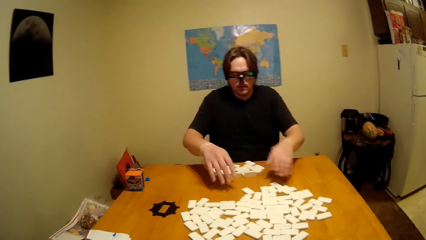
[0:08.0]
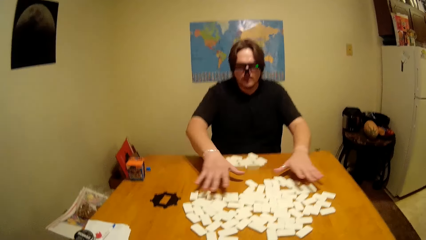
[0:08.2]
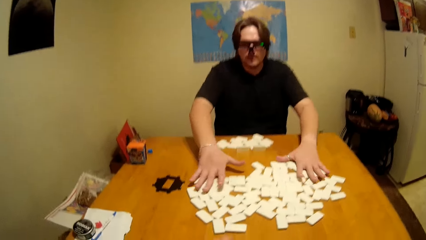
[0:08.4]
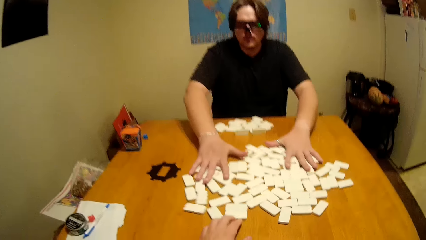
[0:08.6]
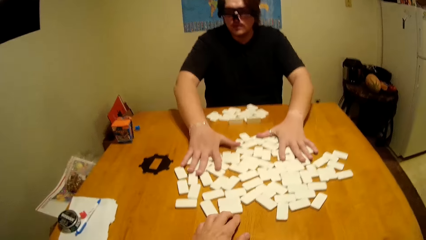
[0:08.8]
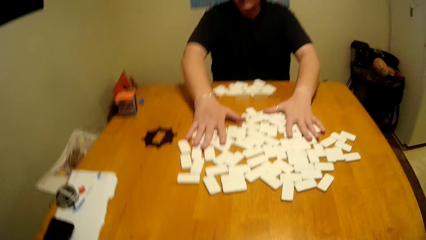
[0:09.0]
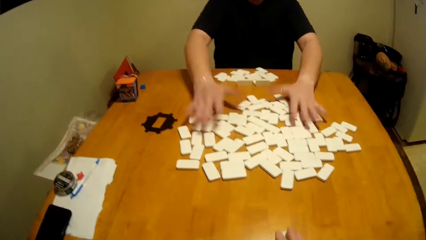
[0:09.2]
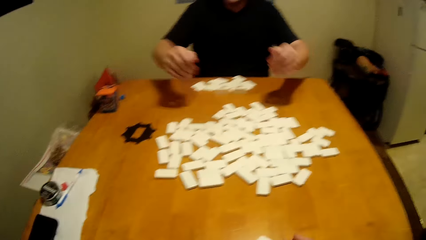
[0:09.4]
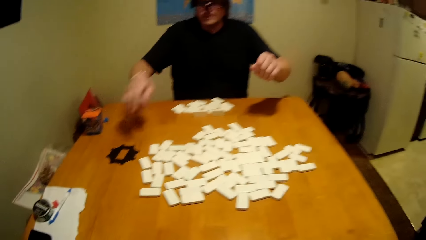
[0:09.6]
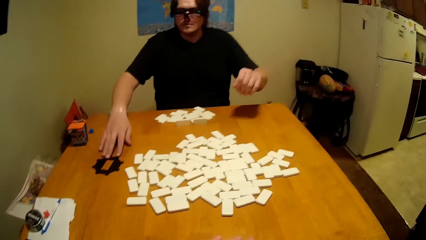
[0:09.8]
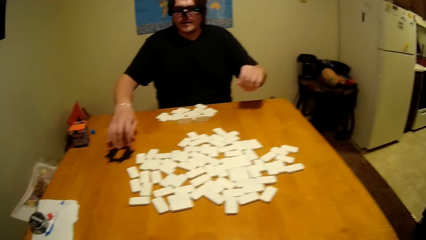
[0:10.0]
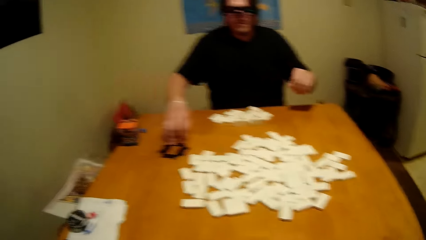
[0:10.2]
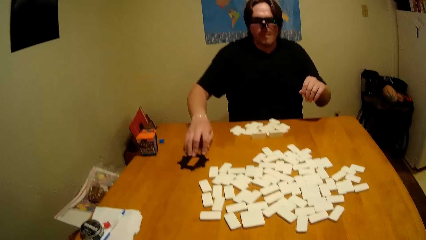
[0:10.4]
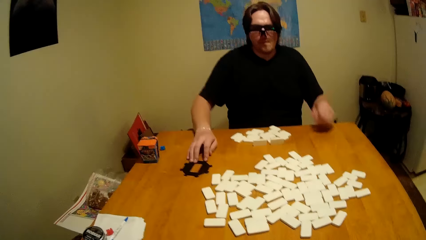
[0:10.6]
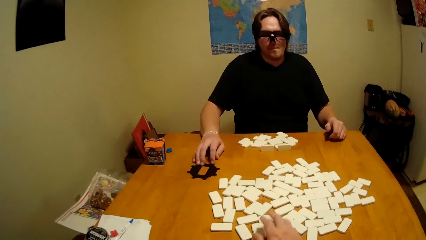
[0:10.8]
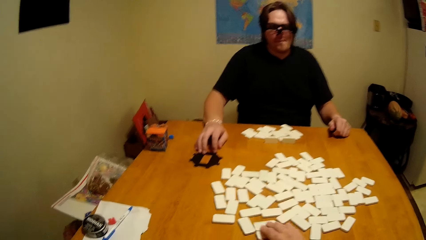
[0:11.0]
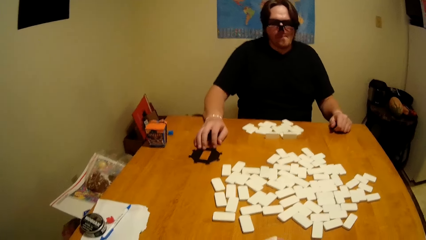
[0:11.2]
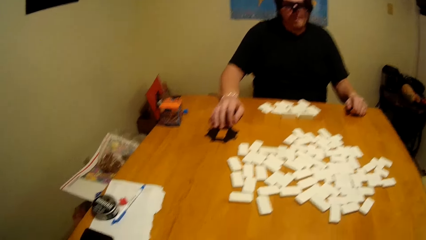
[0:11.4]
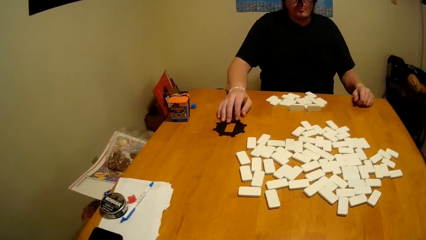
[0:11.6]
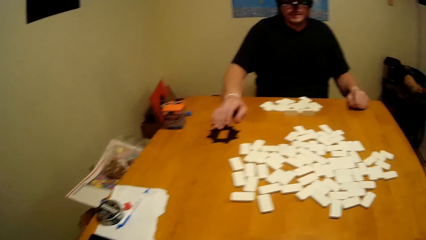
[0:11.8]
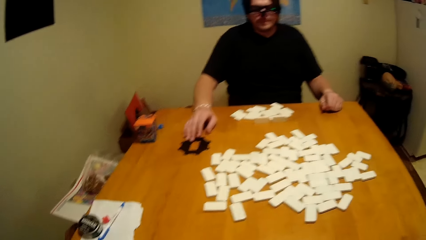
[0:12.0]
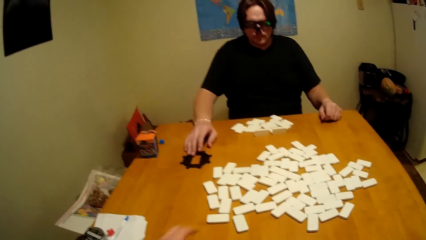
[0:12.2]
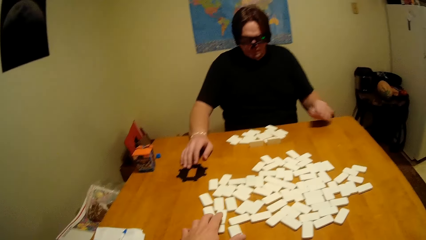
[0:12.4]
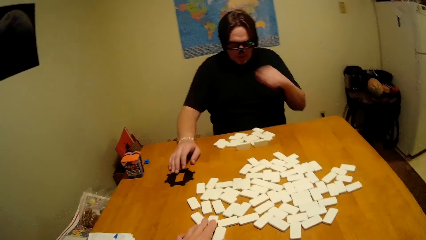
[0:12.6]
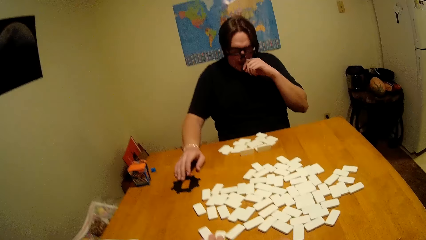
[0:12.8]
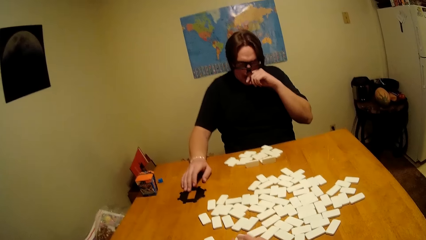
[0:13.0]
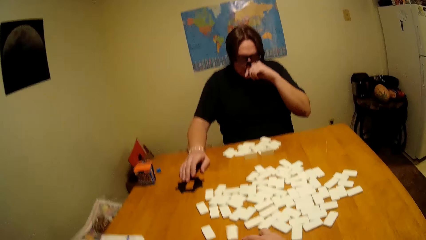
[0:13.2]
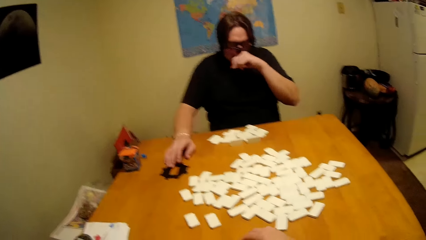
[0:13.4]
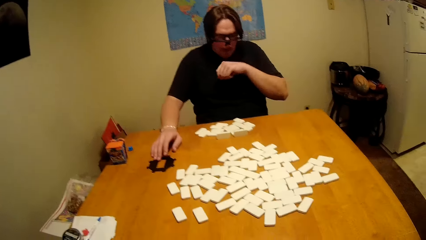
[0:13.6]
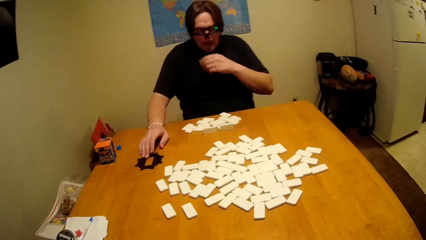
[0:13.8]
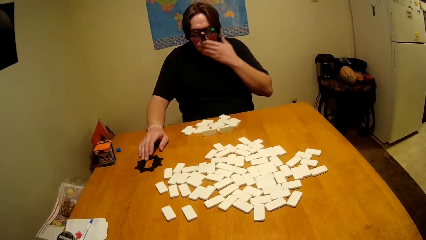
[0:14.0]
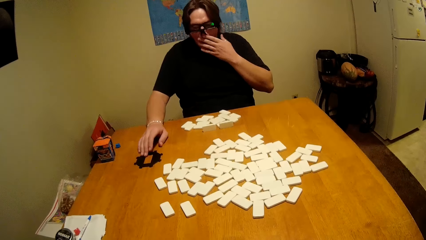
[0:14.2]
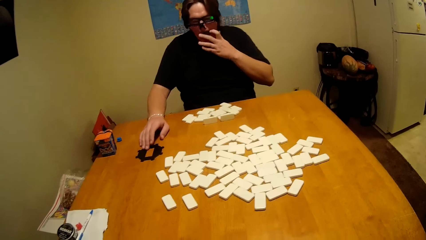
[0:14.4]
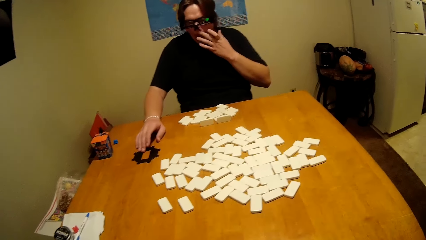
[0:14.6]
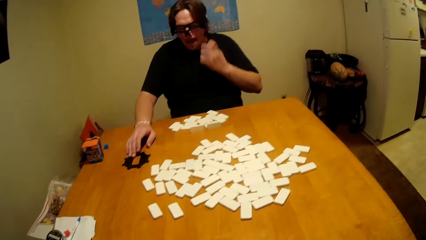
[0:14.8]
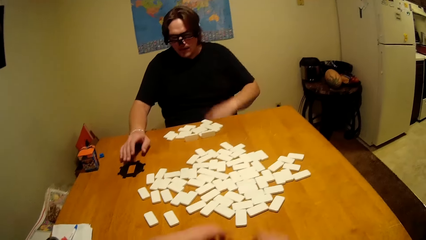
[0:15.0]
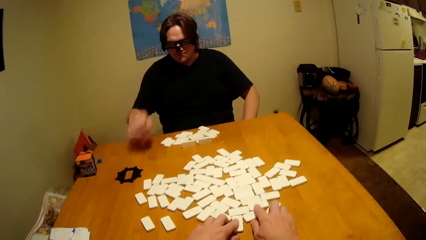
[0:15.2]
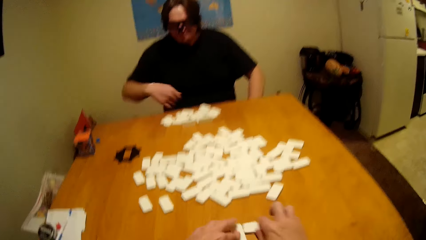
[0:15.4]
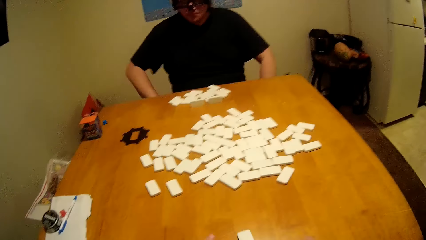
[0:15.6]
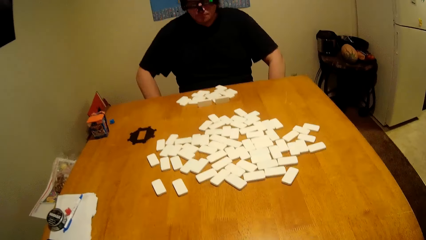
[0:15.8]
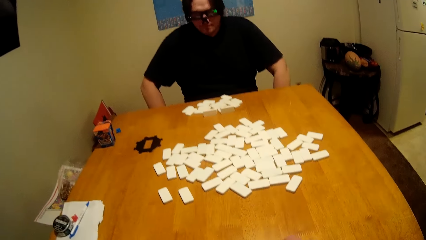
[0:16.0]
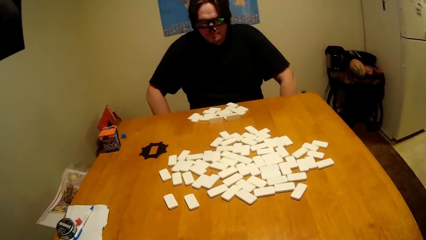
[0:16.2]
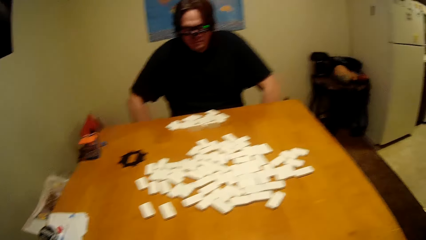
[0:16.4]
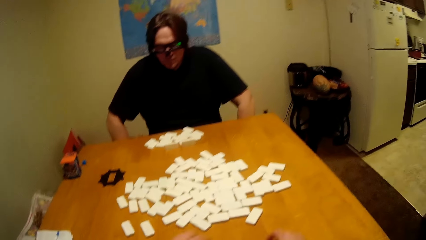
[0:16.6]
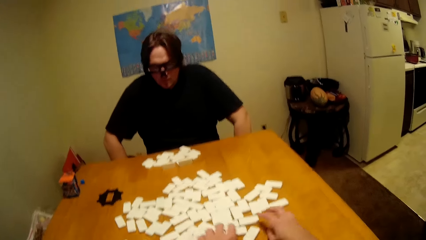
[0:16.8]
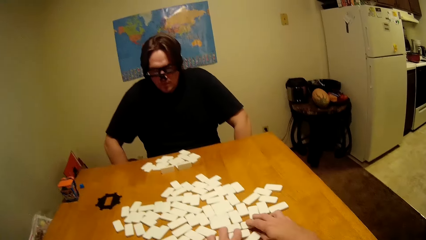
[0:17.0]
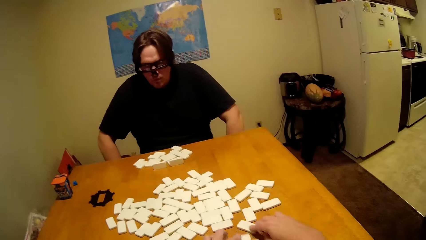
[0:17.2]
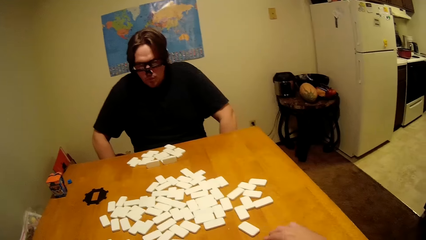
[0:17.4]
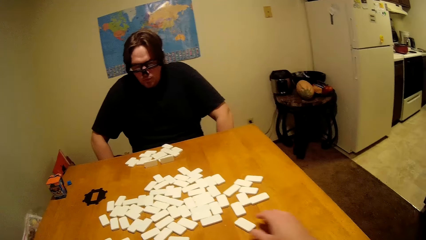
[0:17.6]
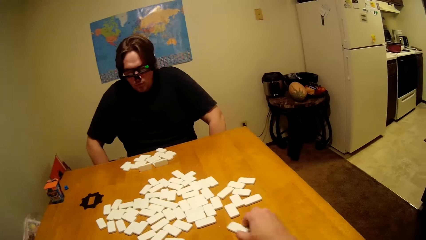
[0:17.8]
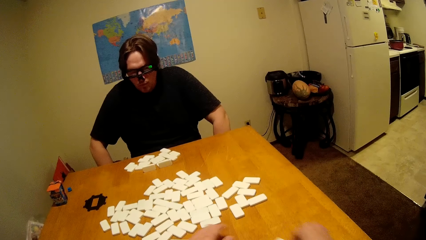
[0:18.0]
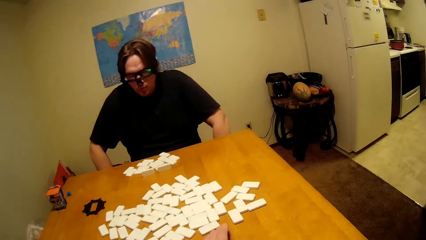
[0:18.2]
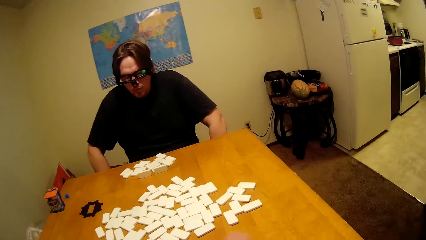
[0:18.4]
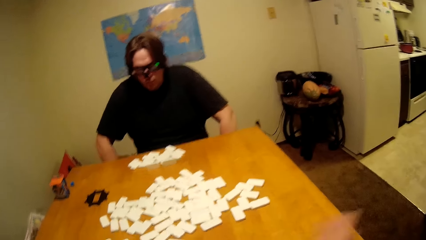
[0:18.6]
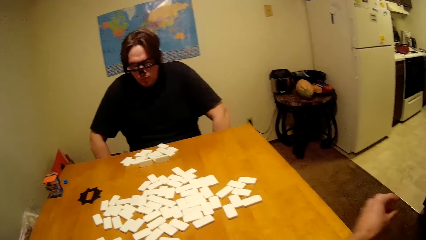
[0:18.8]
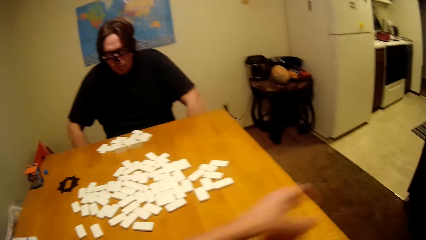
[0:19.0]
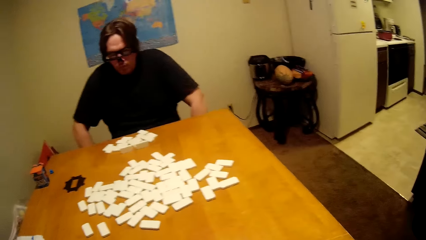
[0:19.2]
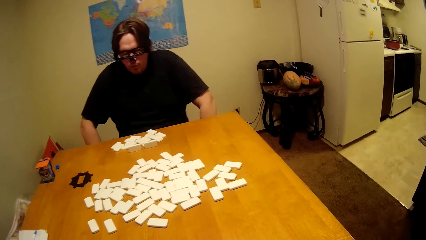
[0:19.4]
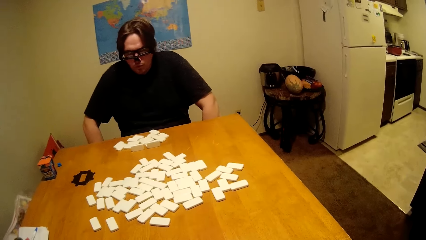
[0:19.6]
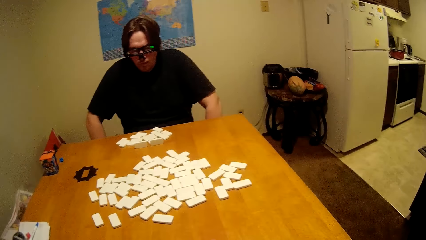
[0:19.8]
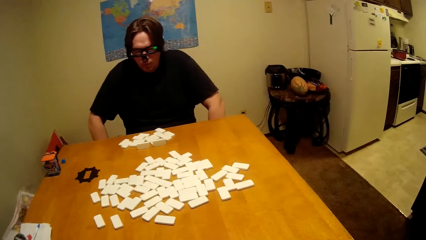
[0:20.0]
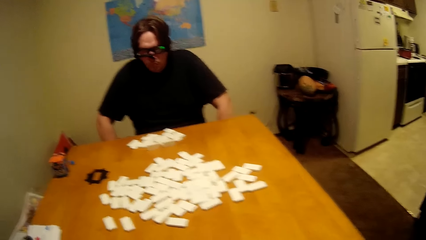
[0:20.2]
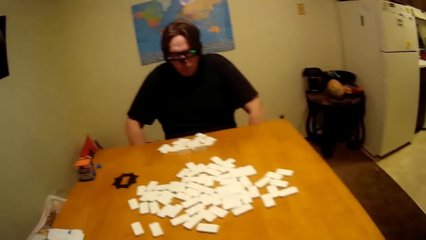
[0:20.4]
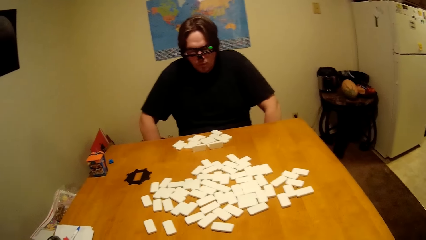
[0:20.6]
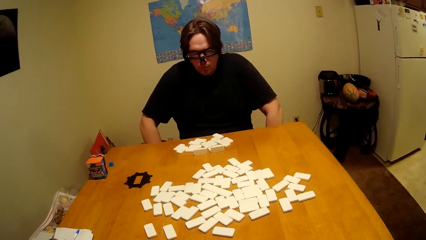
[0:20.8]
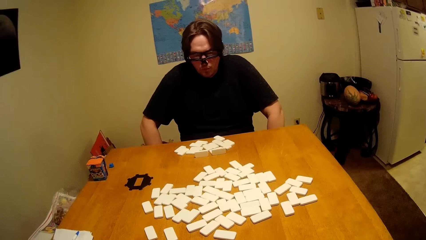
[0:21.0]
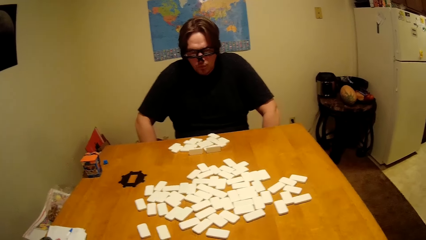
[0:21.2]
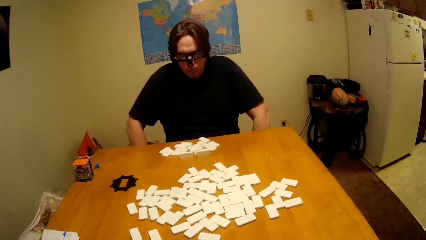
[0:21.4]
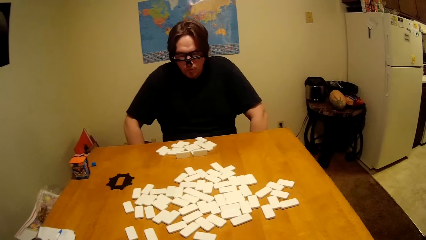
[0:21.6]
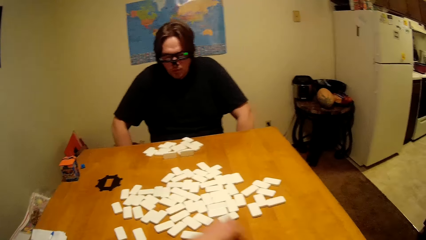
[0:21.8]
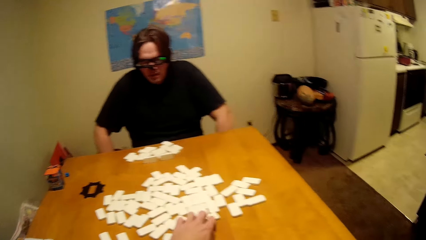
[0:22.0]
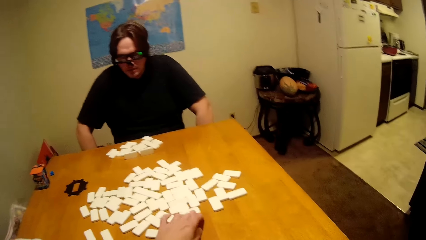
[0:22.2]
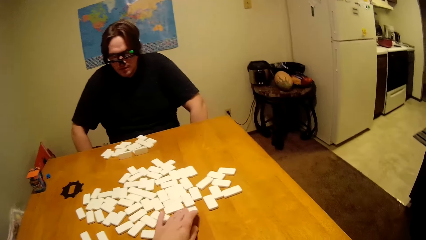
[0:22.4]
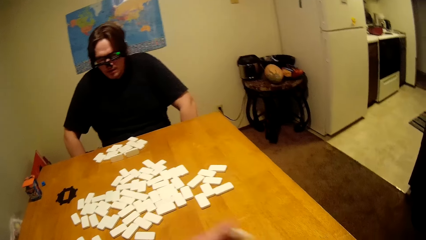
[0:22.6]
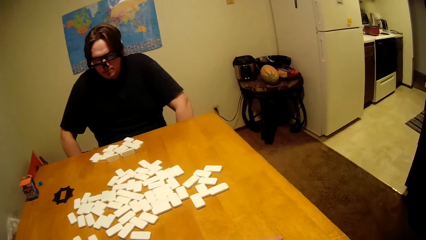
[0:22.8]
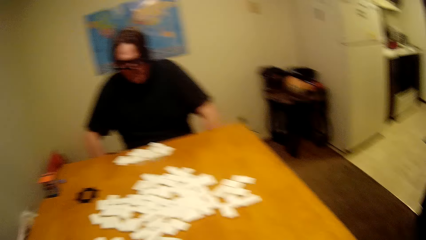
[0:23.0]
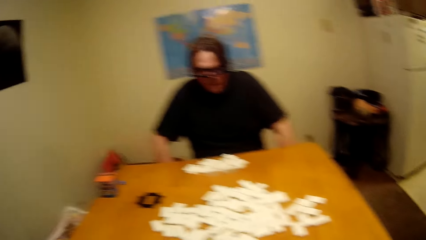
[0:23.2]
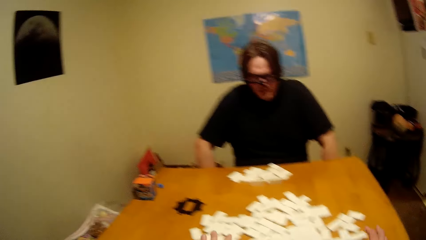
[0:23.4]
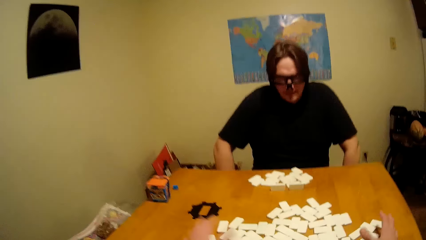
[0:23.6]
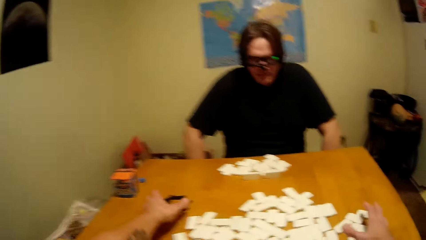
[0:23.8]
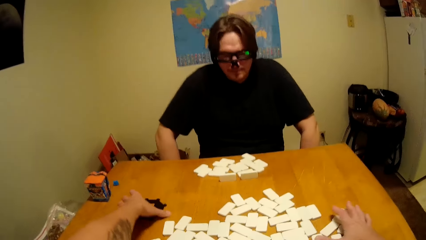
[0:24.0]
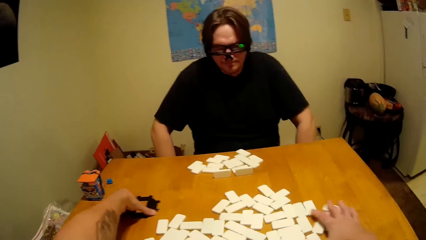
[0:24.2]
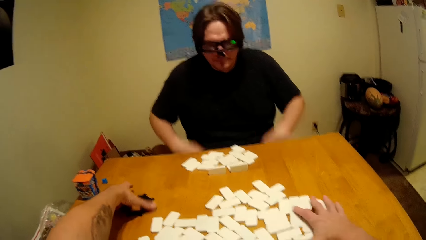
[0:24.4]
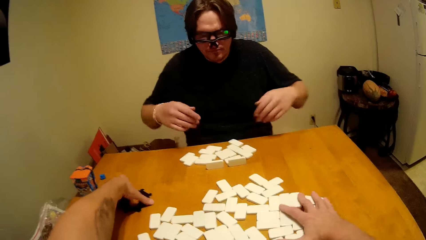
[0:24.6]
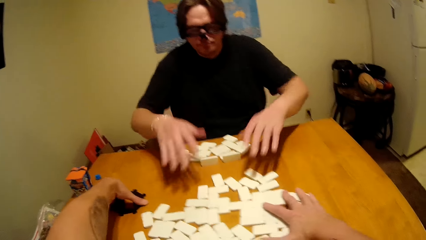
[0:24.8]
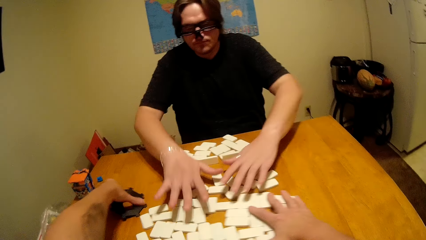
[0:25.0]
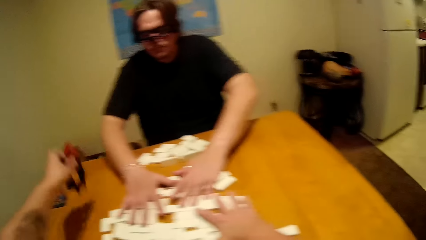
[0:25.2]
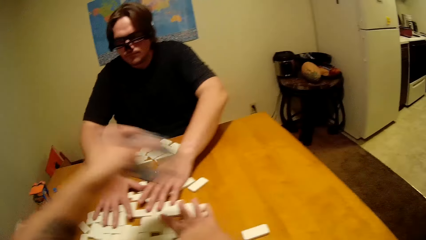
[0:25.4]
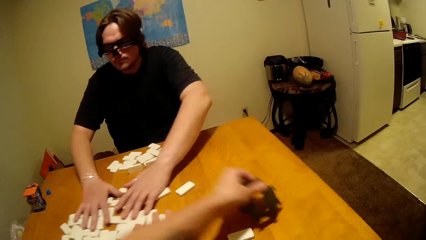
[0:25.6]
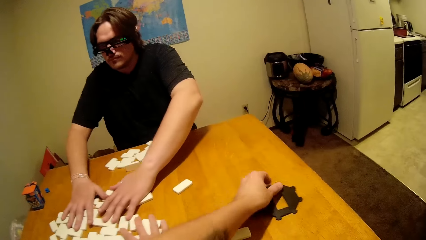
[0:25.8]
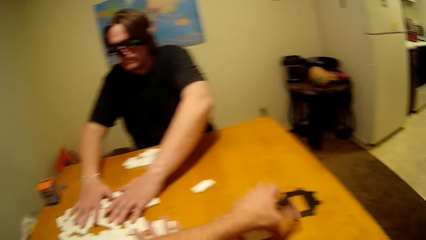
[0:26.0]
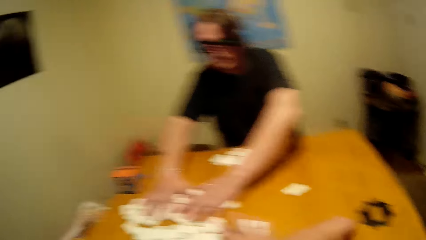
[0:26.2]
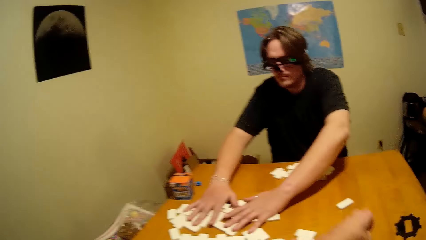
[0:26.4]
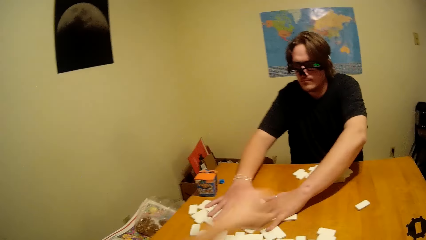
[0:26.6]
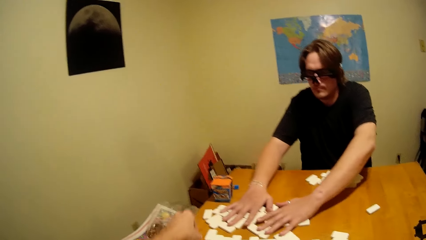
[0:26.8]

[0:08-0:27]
A man drags a circular piece. The camera wearer picks up the board game material. They drag the dominoes on the table. They pick up the circular piece. They drag the dominoes aside. The man drags the dominoes aside.
